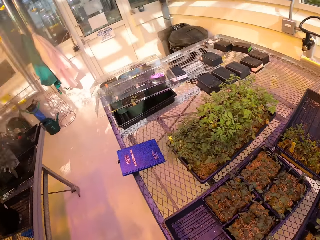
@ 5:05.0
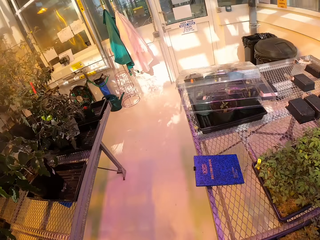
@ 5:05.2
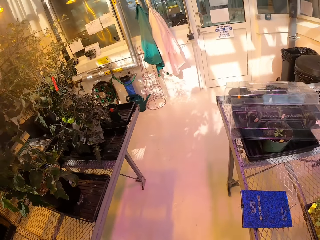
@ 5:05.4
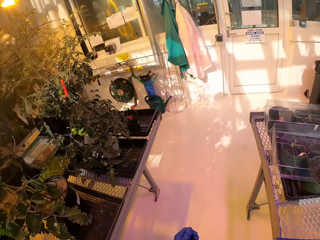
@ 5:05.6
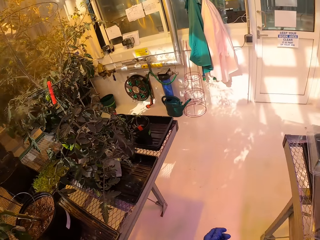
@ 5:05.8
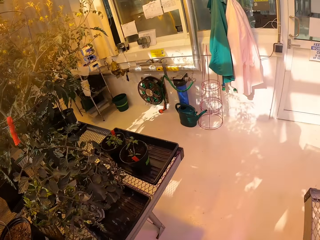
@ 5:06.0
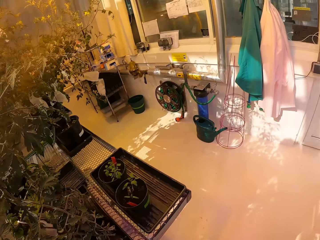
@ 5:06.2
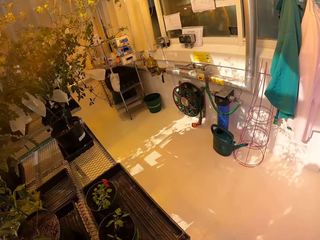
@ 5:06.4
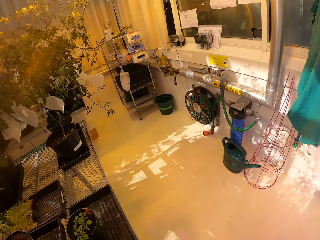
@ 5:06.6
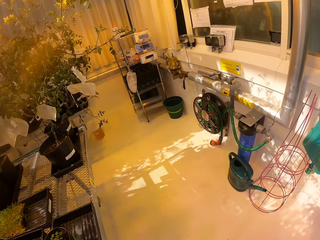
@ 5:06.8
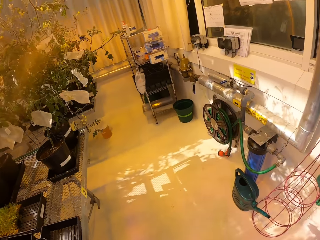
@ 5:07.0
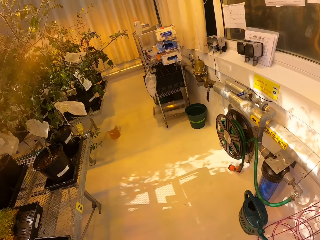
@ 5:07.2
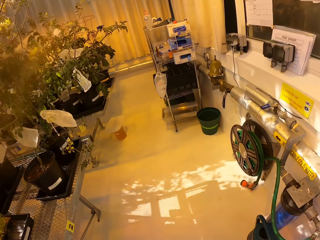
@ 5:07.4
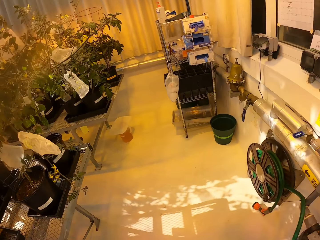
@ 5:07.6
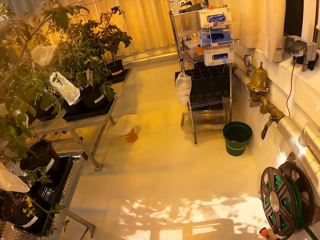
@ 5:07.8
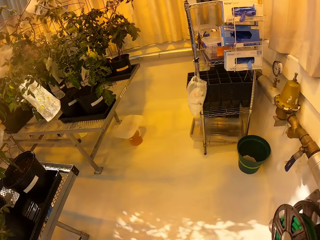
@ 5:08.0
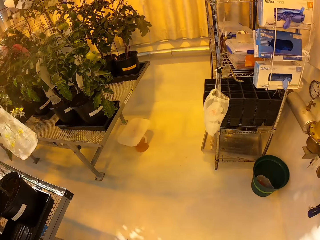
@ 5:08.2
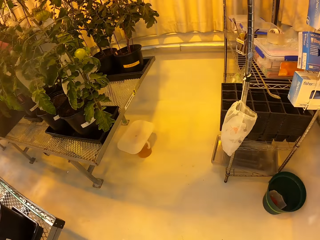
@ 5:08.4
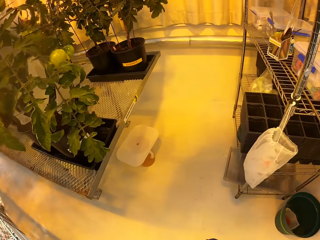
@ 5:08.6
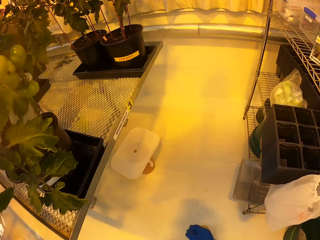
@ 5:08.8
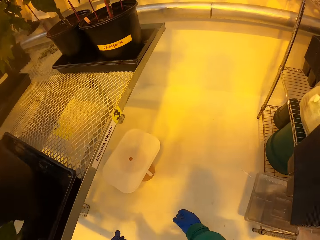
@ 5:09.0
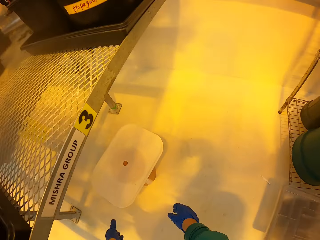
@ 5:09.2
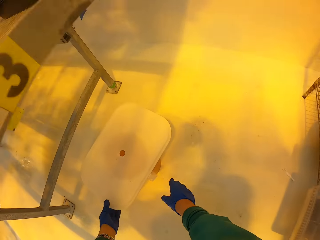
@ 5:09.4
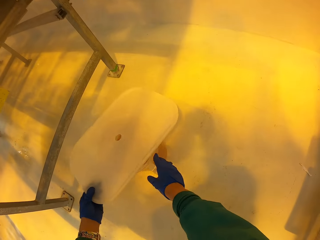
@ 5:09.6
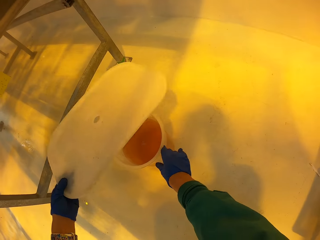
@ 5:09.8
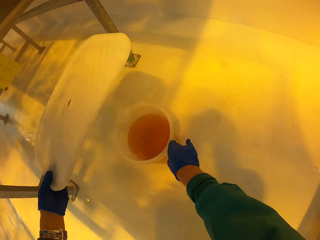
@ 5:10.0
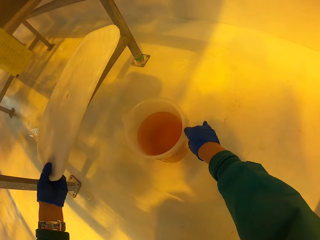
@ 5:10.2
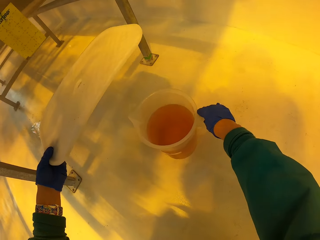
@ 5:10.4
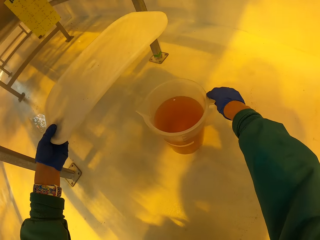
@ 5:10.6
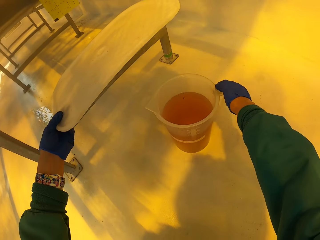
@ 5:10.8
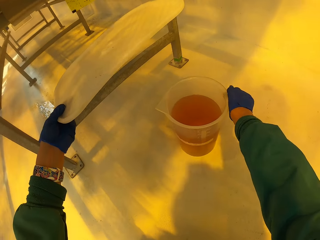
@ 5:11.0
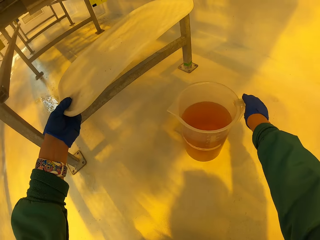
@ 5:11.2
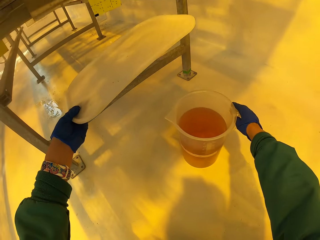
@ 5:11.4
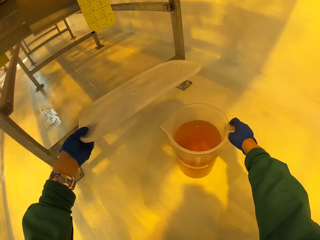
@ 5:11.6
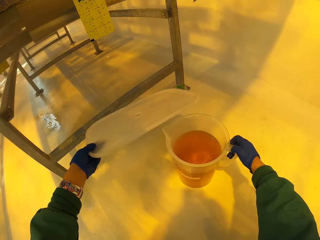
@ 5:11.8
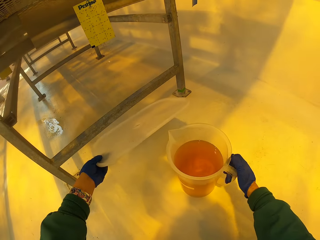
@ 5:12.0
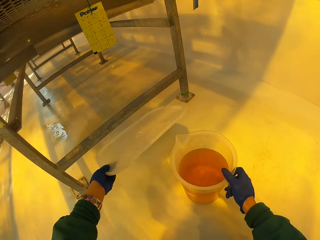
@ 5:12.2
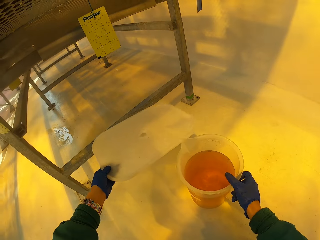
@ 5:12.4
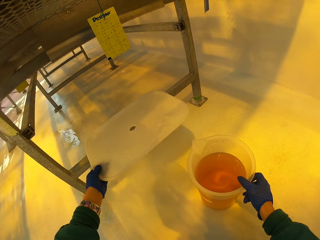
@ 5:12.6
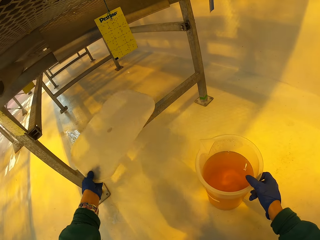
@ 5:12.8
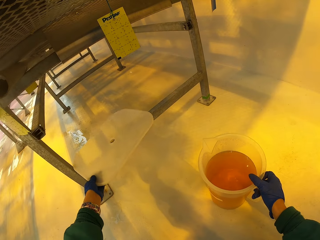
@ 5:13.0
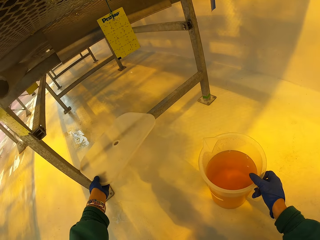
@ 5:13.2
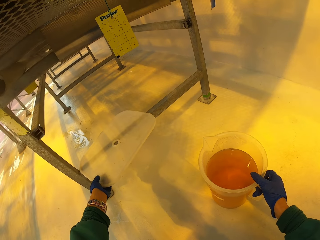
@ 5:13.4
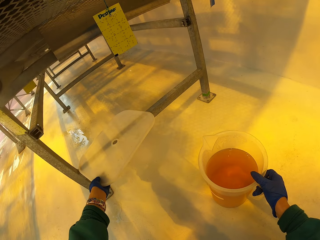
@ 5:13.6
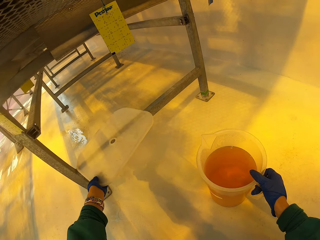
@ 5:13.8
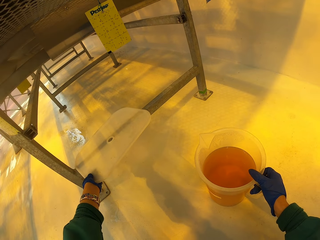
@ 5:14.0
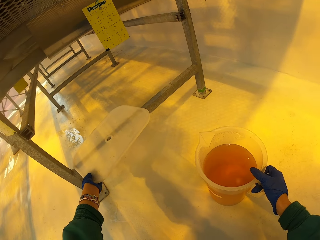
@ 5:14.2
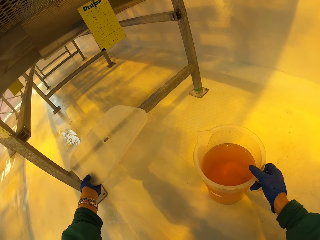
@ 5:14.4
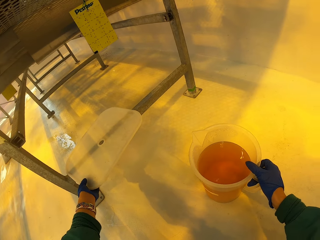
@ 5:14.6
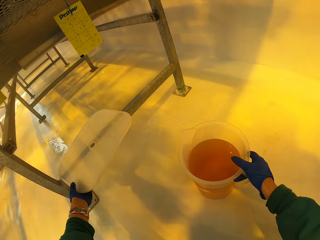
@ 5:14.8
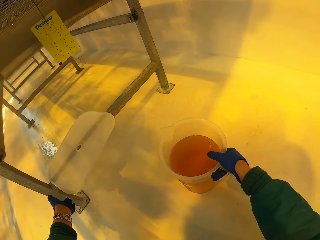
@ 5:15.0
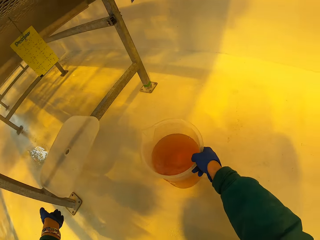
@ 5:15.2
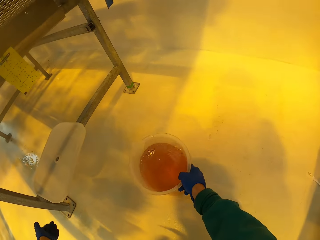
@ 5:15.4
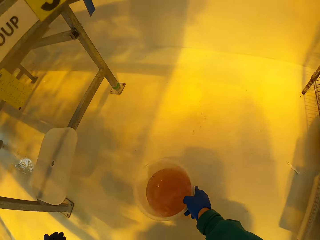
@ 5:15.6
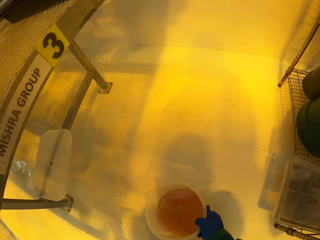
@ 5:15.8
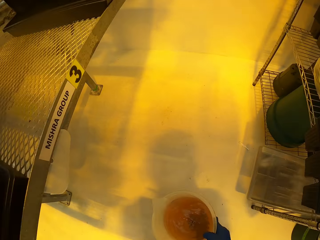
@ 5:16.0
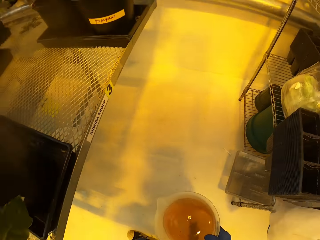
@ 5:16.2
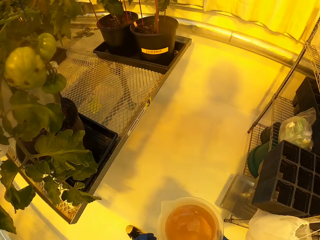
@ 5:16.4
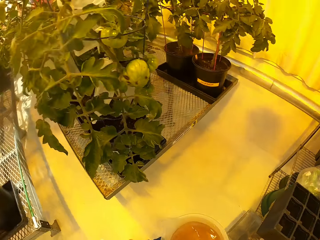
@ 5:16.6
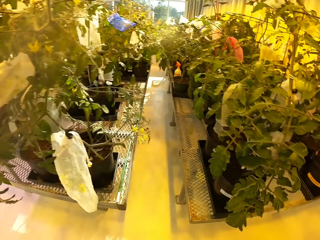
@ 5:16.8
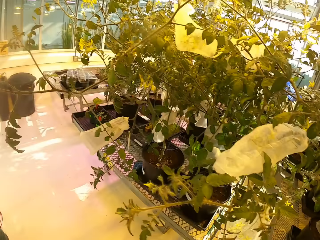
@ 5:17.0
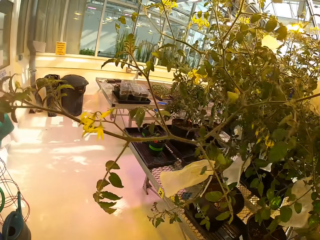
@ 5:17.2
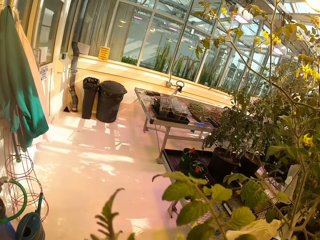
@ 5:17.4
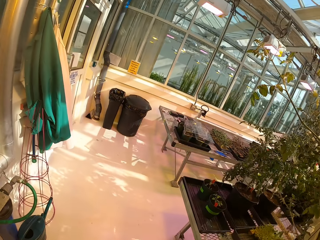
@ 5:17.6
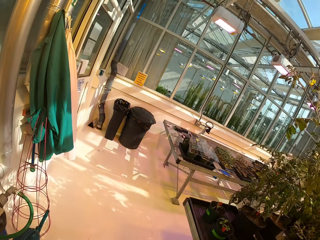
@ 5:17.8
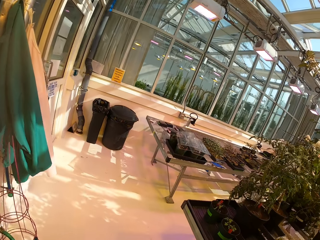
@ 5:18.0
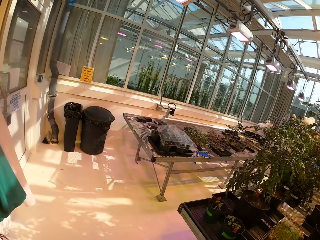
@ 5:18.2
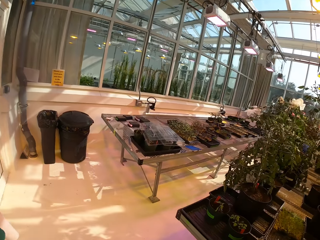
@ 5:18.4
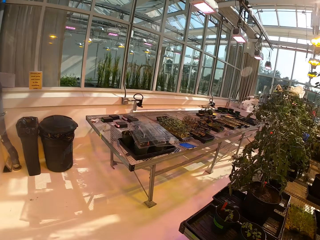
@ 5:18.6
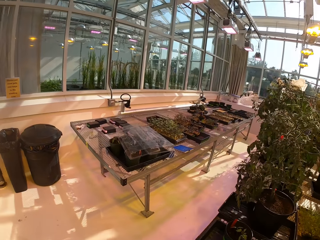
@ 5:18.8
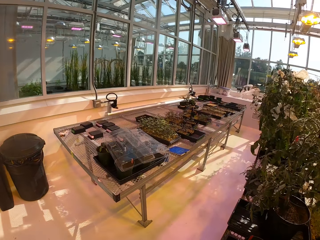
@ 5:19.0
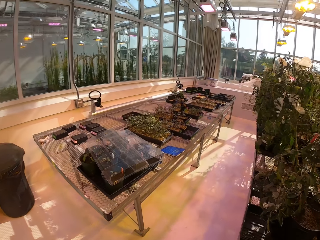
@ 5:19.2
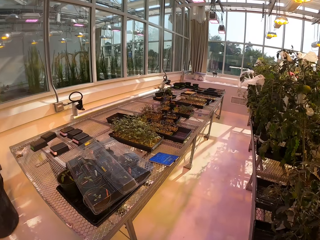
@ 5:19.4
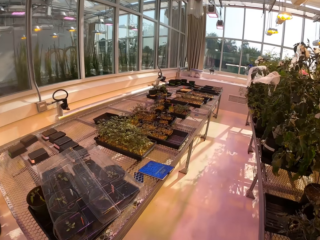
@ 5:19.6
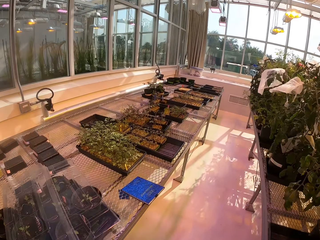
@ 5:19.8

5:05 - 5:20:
The camera wearer walks to a table. They hold a lid and move a jug. They lift the lid. They put the lid on the table. They carry the jug. They pick up a cup of fertilizer. They walk back to the tray.

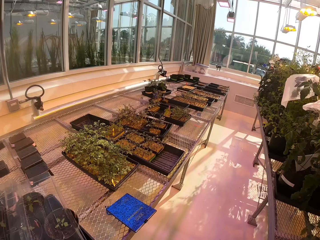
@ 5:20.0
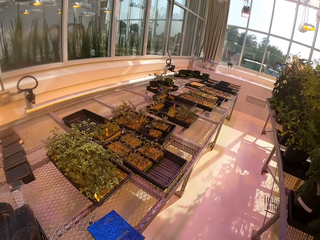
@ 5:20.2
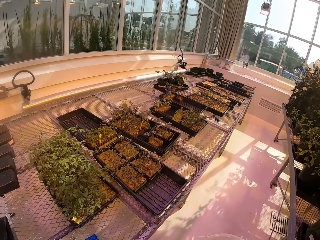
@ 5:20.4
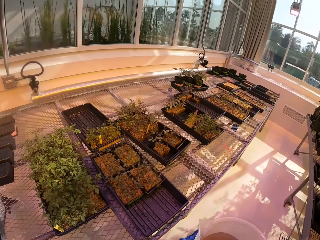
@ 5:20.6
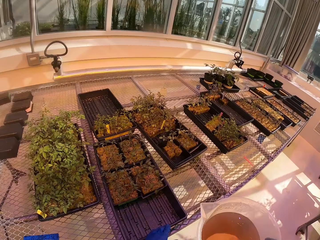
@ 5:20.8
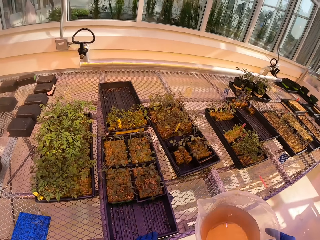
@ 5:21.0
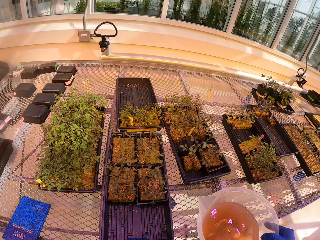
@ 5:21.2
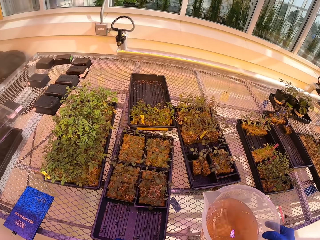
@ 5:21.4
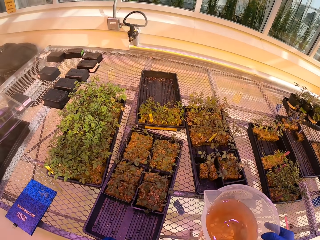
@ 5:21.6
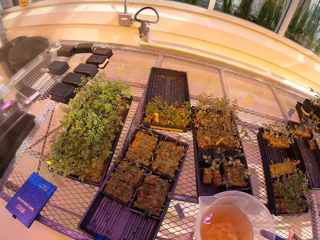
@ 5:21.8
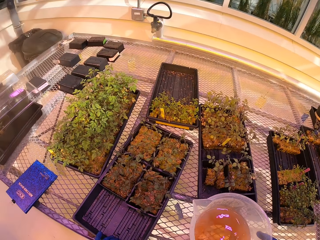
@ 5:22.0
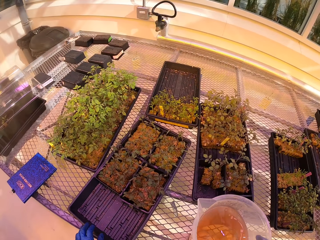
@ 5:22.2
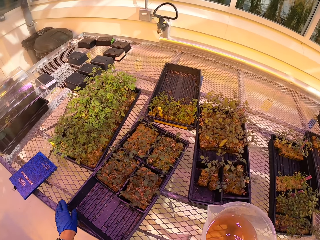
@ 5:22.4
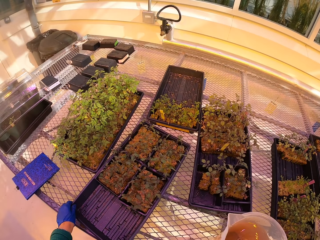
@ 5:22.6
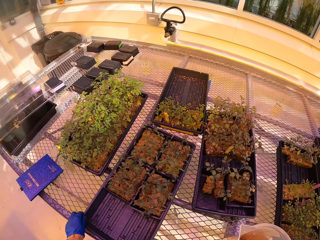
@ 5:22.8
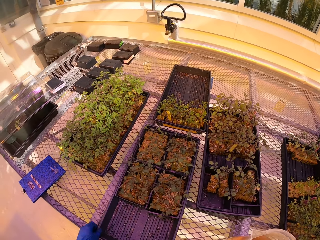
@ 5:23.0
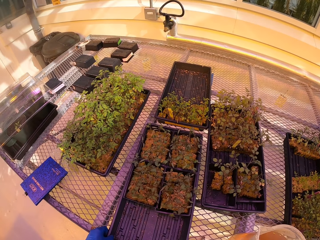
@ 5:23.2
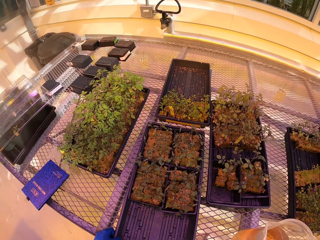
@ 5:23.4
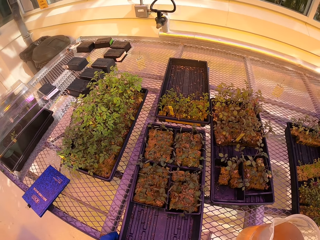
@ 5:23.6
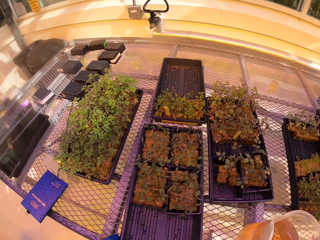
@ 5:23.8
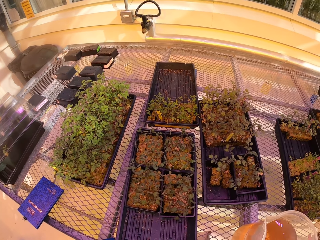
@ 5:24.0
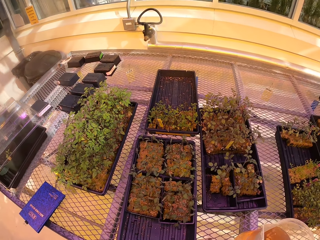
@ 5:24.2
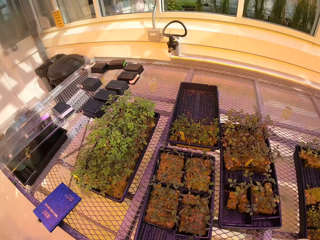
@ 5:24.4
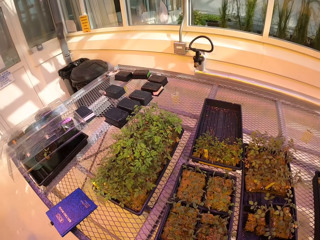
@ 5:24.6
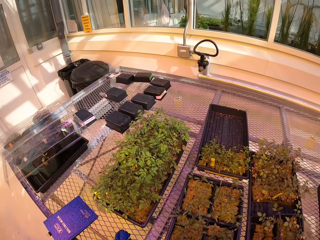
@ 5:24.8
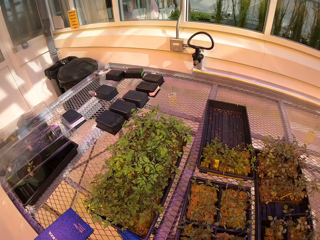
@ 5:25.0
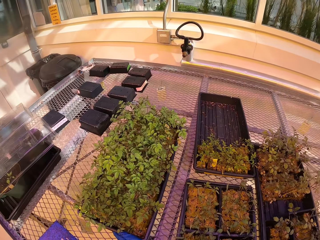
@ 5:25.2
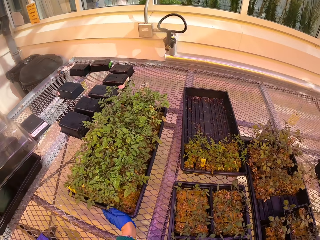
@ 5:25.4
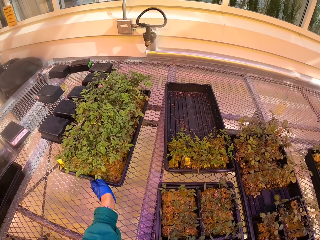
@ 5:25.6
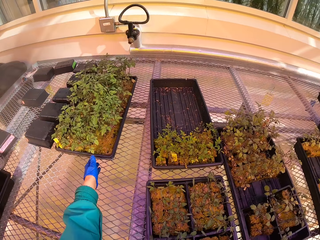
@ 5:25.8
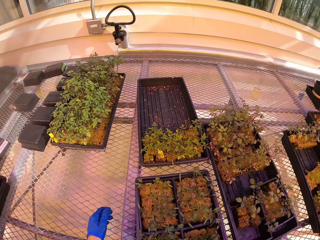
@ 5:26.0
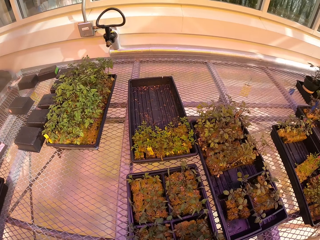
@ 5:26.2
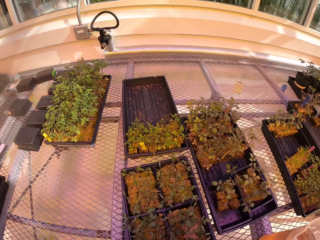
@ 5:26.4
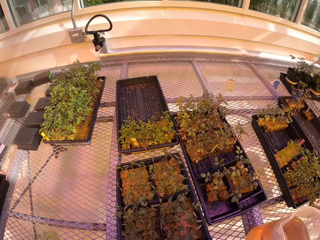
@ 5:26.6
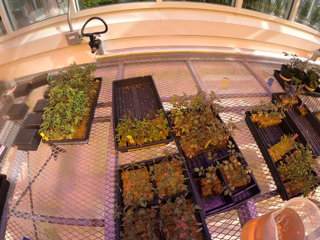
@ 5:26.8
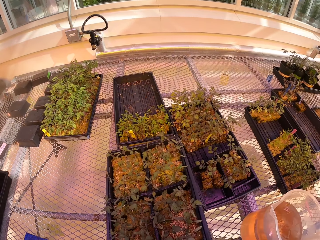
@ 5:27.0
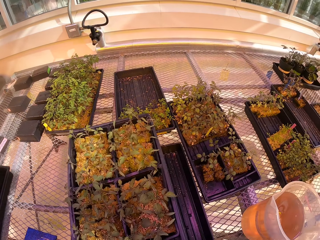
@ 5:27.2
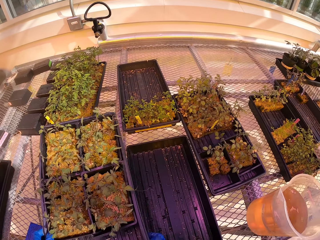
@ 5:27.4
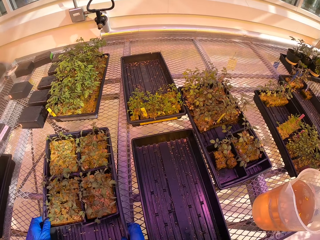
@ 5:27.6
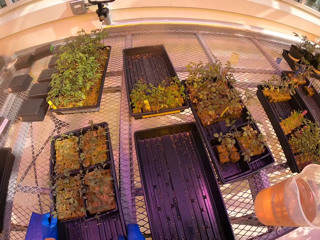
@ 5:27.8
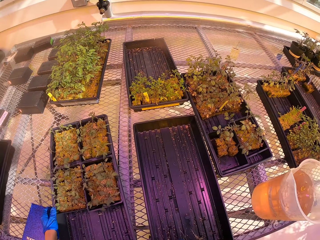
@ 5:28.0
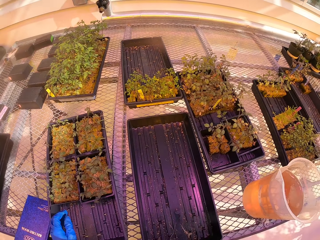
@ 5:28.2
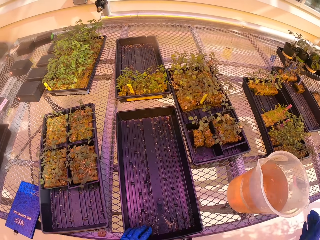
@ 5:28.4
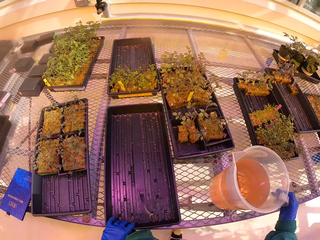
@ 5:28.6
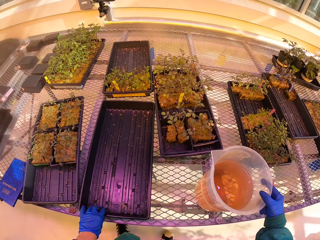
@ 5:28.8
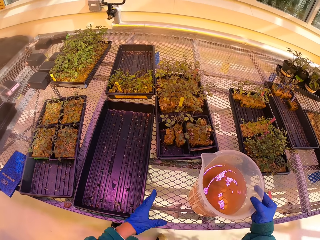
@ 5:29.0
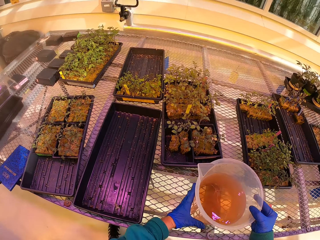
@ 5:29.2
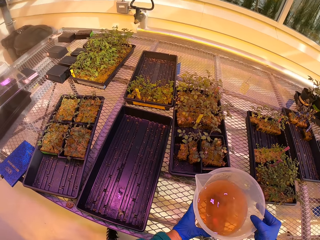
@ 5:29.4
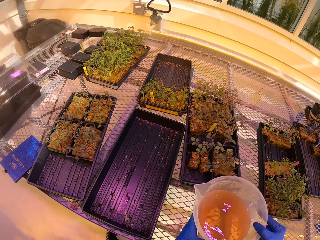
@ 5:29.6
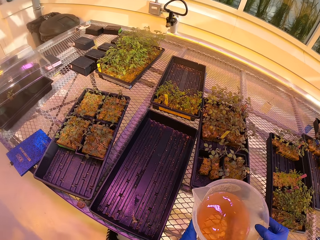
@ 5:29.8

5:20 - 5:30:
The camera wearer moves a flat tray and puts a jug on the worktop. They move the flat tray. They adjust the tray. They move the flat tray with seedlings. They lift the flat tray. They drop the tray of plants on the table. They move the flat tray and hold the jug.
